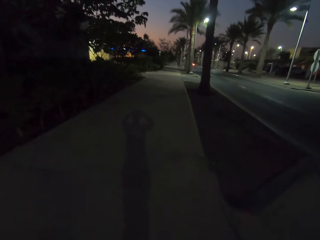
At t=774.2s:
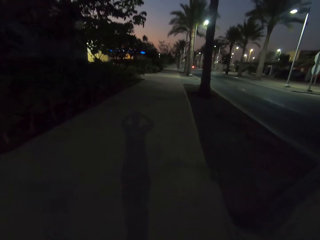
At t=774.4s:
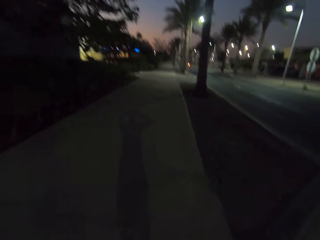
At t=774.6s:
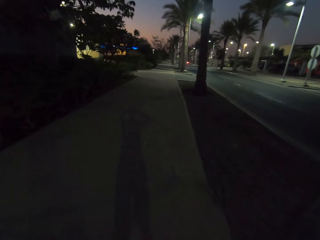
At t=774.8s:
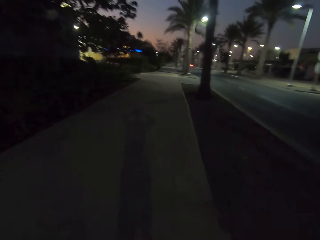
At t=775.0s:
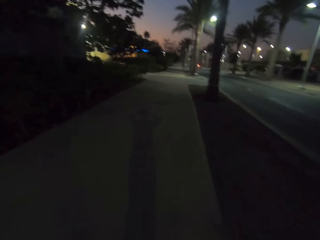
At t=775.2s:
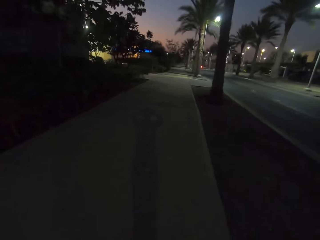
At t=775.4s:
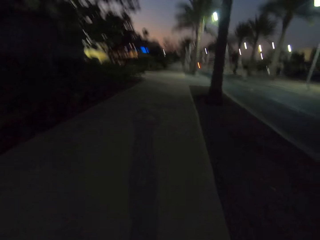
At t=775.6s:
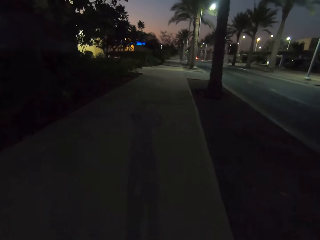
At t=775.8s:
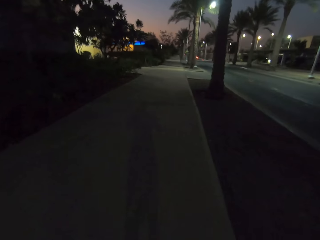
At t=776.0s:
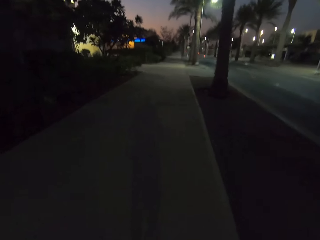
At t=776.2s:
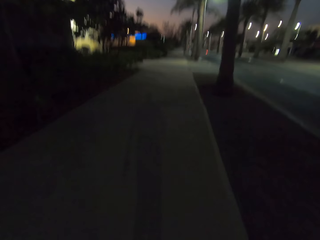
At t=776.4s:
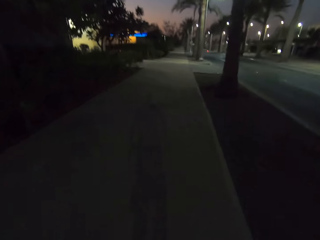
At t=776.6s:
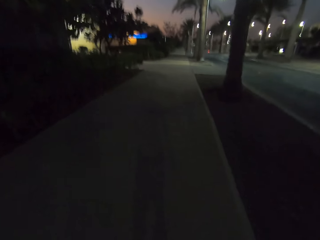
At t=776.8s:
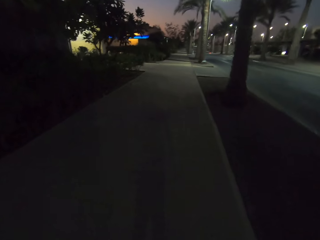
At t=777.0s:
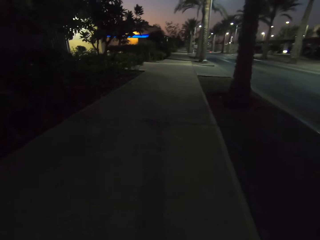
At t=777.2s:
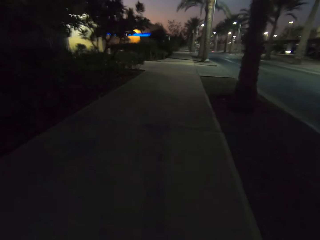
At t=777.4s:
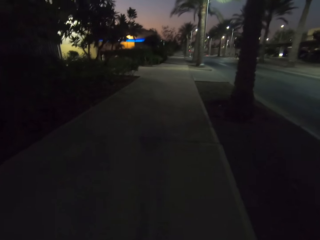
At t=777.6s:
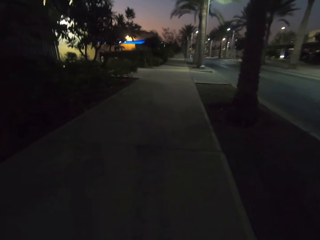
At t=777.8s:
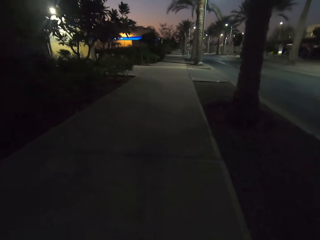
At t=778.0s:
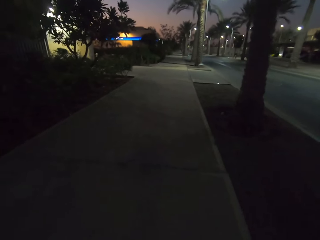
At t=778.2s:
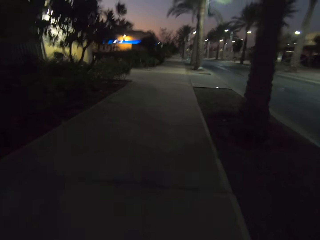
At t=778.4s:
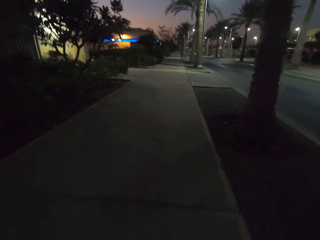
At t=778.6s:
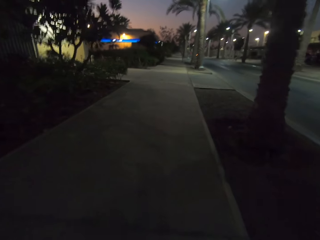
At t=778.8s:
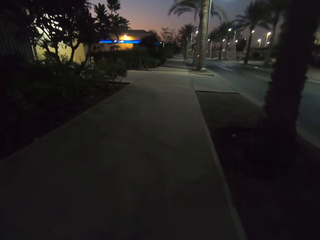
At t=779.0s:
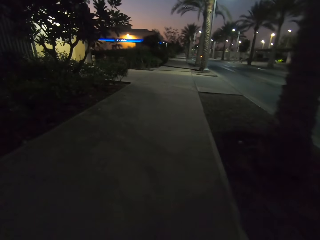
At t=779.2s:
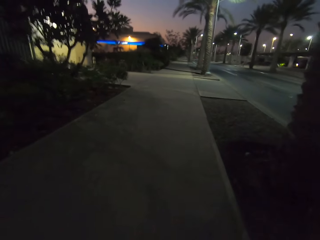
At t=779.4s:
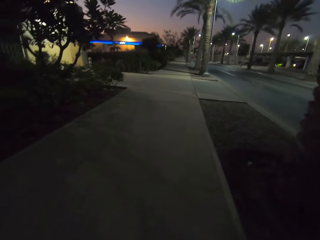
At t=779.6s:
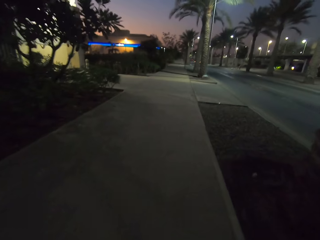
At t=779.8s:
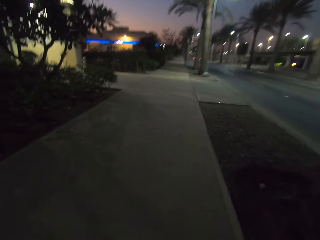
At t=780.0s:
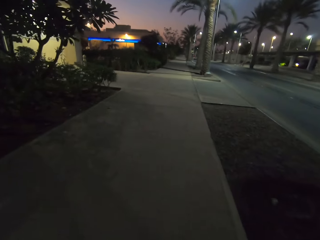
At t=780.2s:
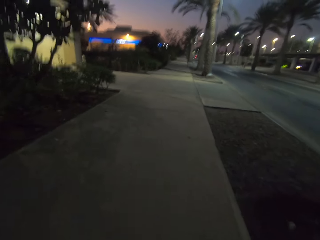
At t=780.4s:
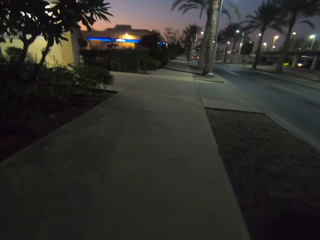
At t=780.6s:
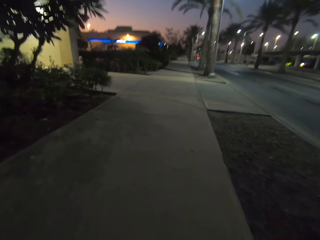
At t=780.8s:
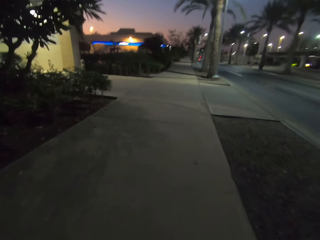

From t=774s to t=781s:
The camera wearer walks on the sidewalk.

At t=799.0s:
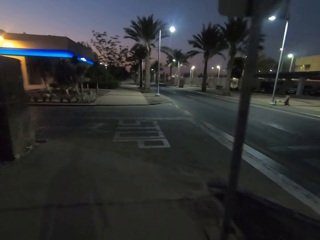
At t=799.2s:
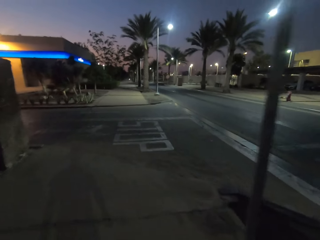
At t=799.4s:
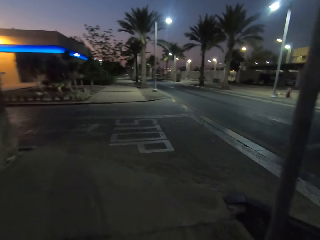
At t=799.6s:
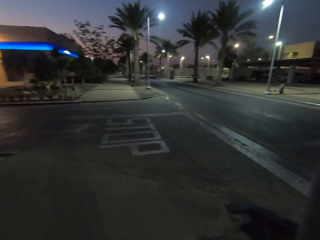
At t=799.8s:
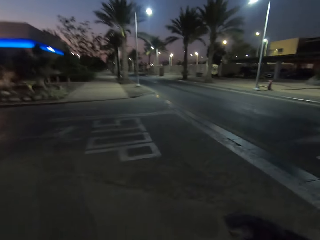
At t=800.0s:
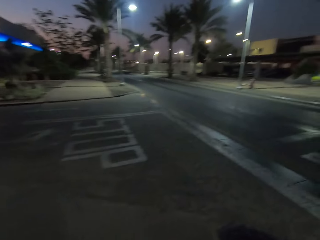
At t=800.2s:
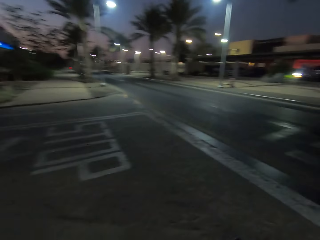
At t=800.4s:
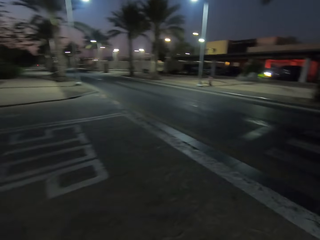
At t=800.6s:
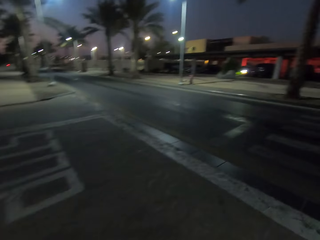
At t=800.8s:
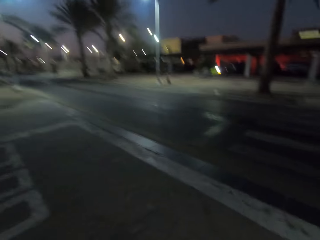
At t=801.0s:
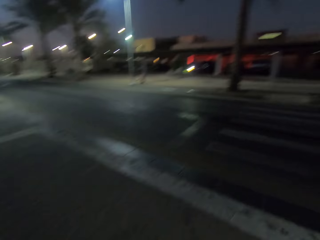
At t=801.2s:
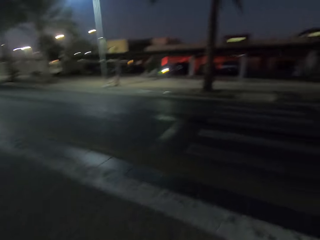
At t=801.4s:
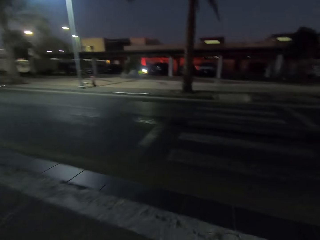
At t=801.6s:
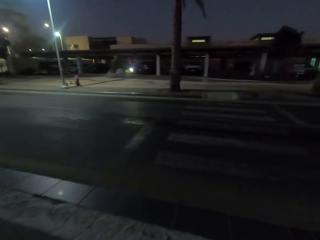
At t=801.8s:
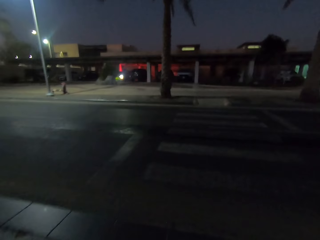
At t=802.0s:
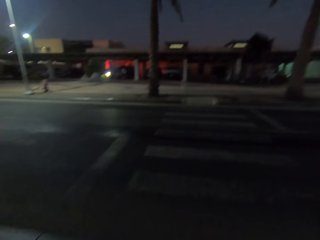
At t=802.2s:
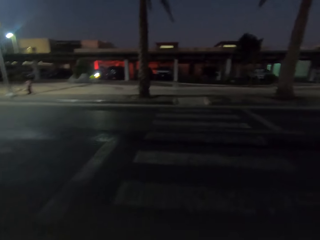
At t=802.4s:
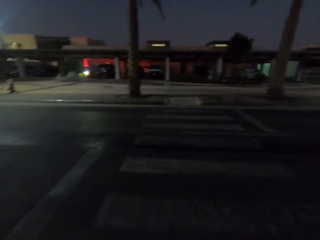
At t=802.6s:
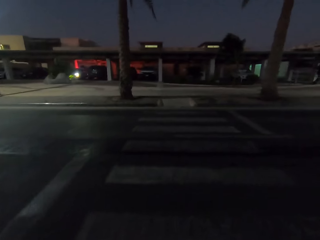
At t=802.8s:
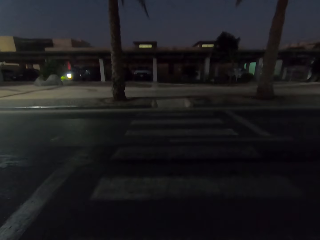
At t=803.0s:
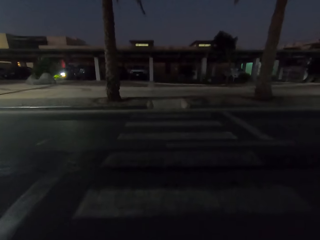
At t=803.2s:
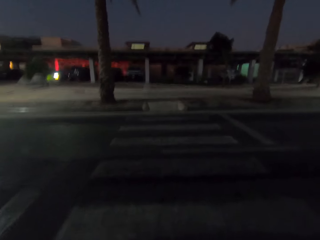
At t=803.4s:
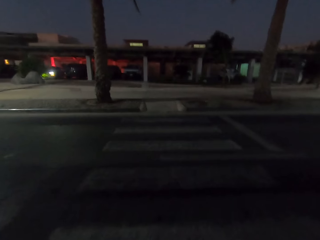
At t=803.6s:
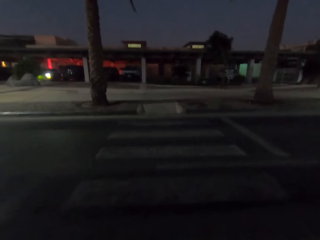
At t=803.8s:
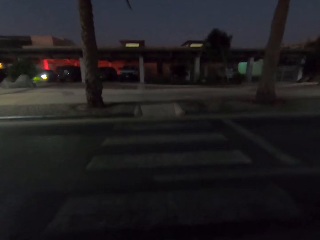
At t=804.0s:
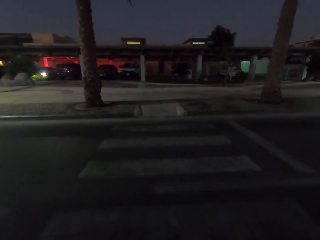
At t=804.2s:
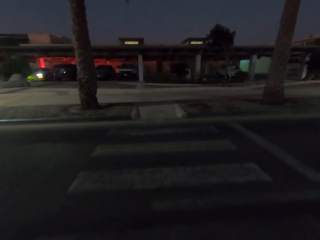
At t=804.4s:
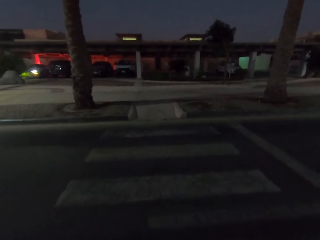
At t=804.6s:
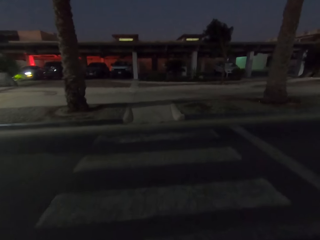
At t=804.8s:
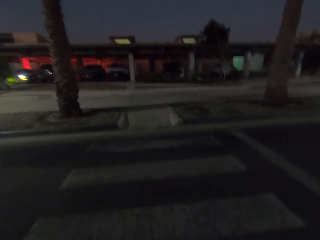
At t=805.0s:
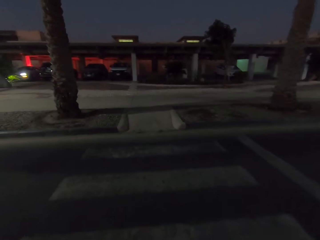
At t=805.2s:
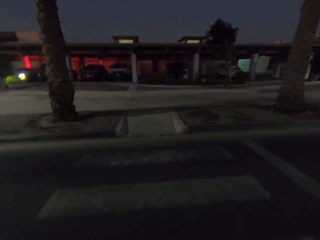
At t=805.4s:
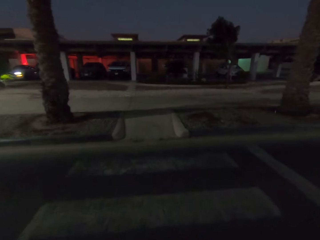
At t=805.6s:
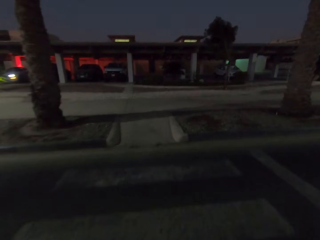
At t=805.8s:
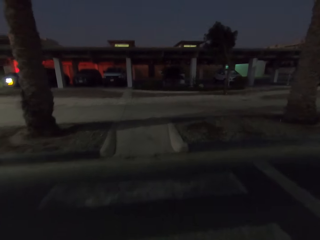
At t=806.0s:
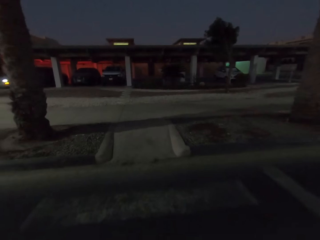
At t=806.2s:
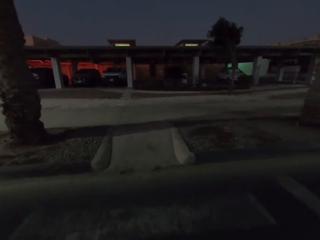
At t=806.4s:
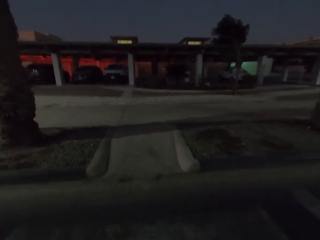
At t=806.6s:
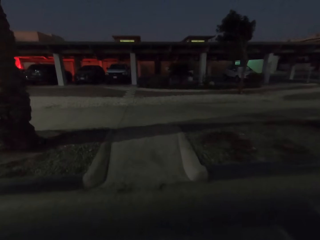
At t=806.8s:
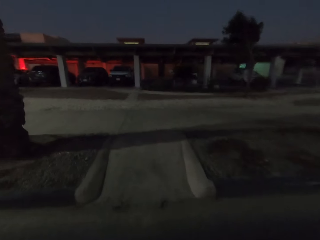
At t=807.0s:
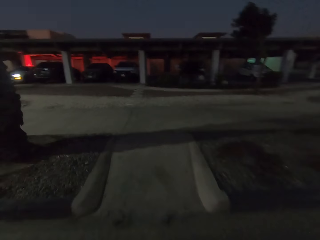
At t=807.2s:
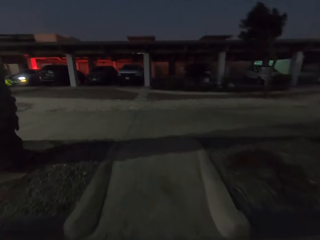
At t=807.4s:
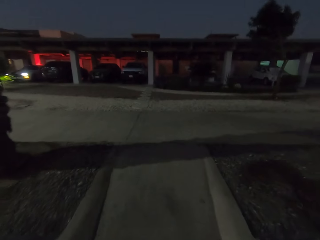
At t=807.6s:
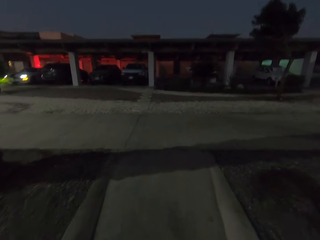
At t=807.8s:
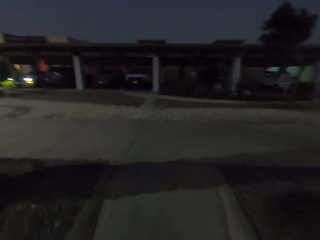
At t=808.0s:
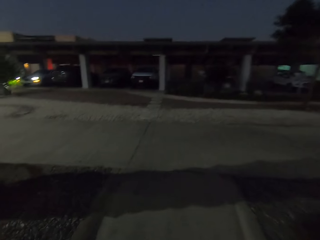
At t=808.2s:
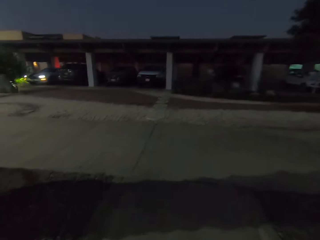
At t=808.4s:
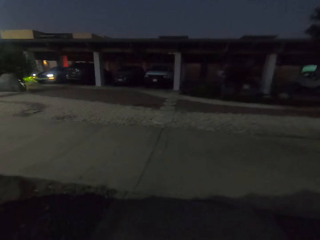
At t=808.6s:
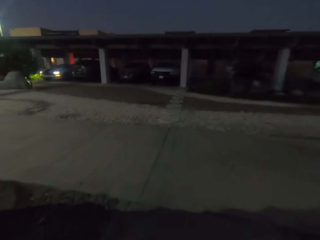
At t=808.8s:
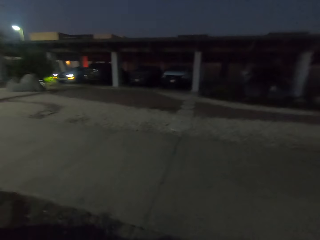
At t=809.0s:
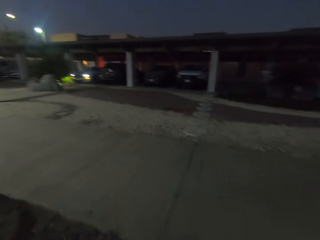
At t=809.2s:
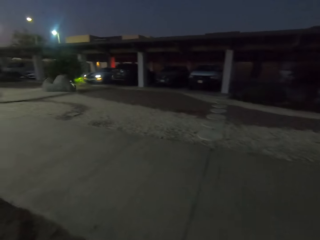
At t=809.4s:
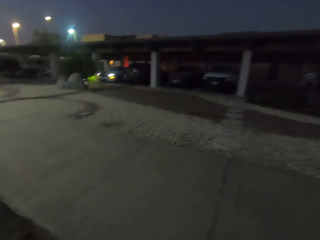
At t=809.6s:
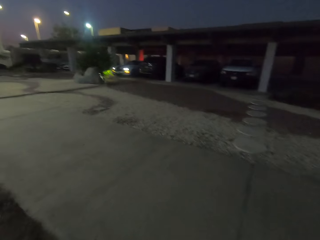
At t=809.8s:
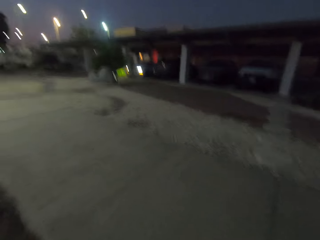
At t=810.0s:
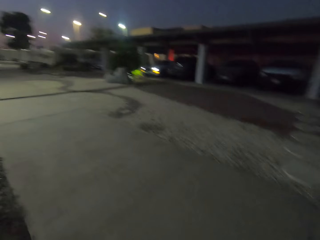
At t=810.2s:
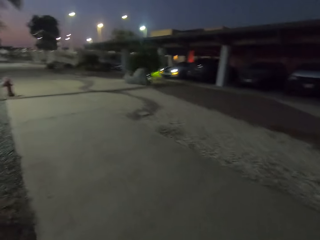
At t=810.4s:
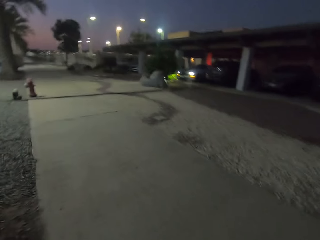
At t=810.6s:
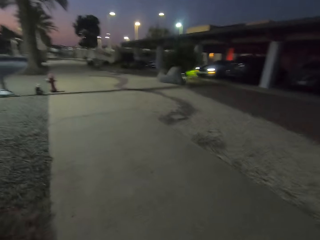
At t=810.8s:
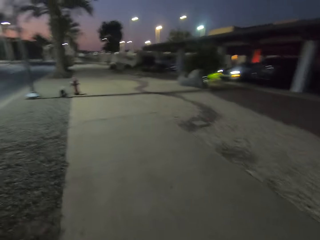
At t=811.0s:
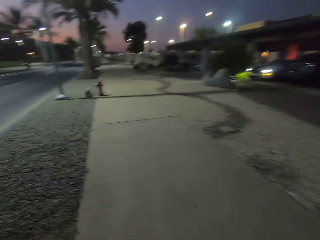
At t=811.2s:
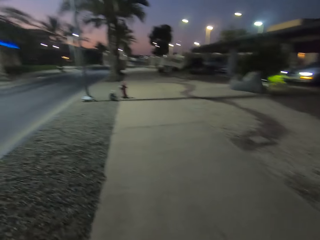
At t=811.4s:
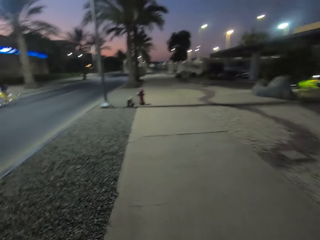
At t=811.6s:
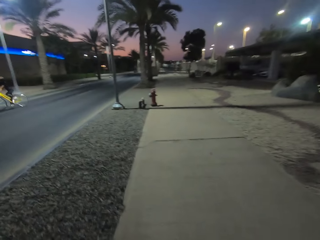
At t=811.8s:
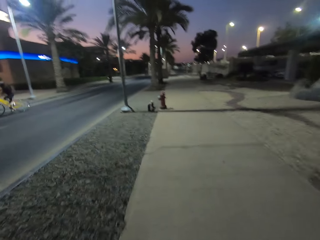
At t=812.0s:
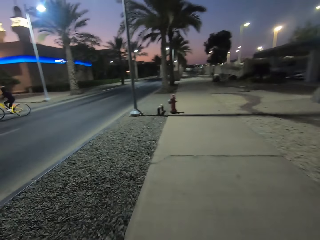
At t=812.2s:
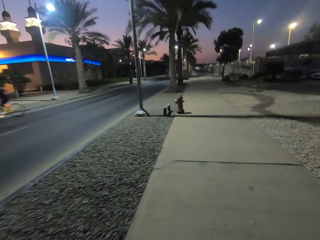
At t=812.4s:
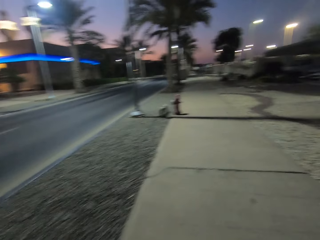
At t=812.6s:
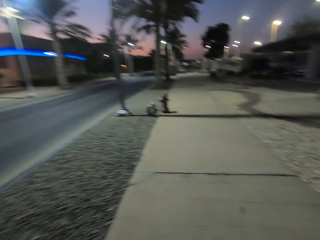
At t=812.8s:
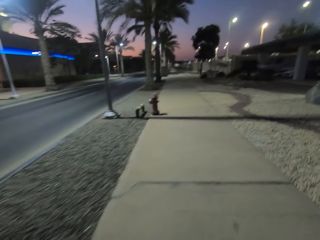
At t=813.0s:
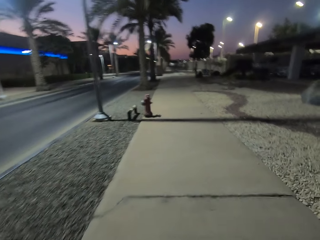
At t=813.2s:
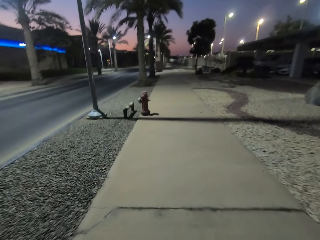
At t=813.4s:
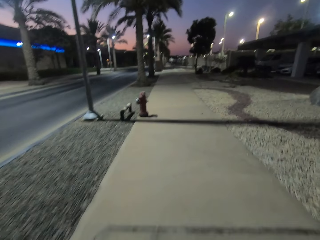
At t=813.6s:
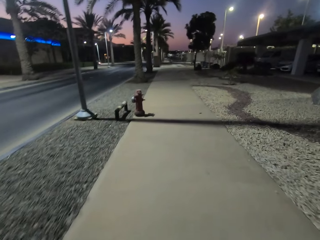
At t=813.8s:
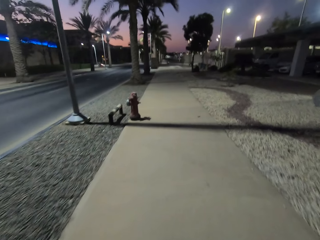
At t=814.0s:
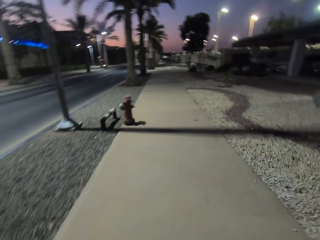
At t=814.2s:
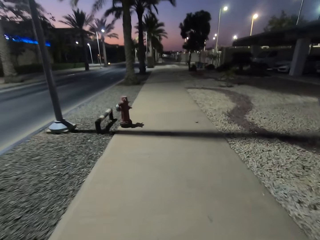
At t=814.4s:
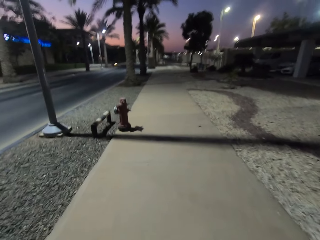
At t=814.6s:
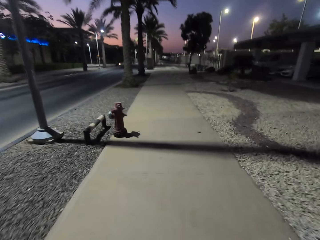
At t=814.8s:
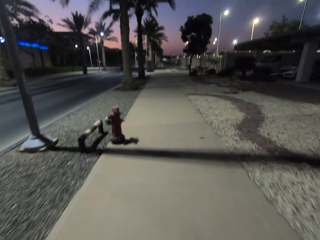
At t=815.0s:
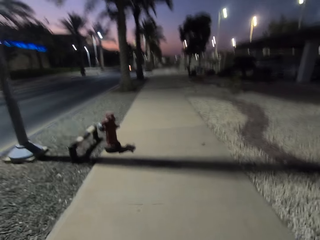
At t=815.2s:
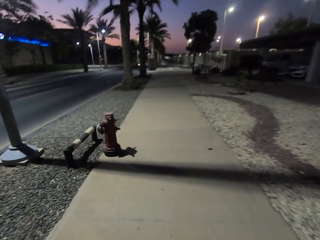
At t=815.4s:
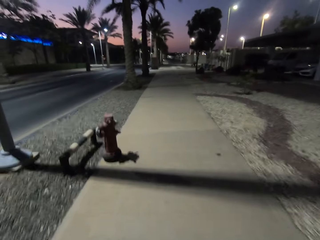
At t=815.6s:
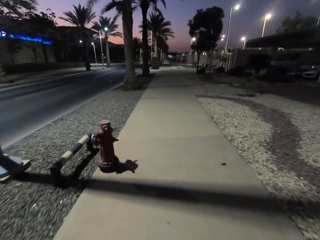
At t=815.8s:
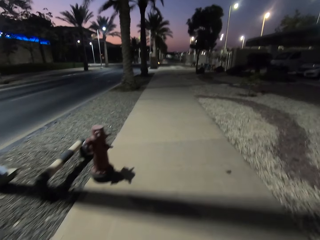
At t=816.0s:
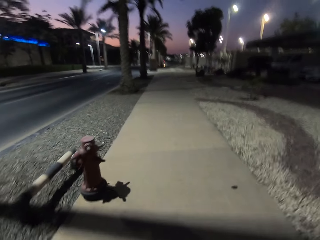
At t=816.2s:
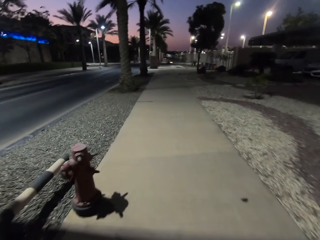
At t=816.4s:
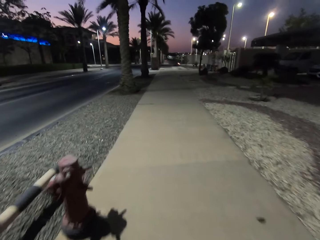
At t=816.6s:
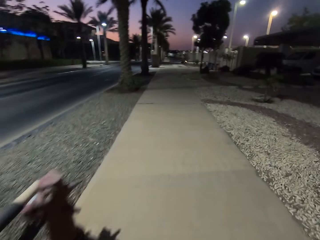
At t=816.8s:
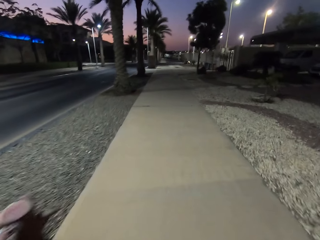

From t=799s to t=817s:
The camera wearer walks on the road. They walk on the sidewalk.
